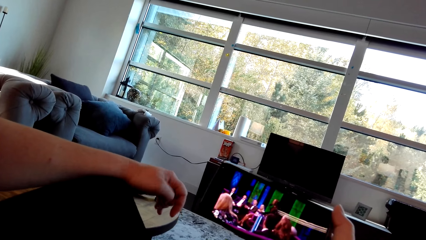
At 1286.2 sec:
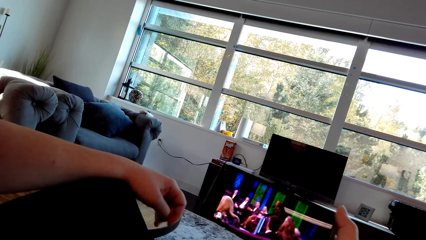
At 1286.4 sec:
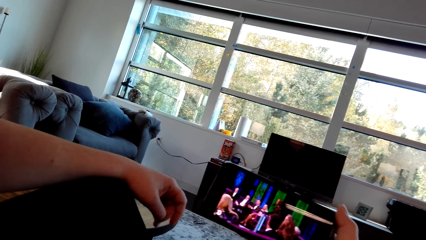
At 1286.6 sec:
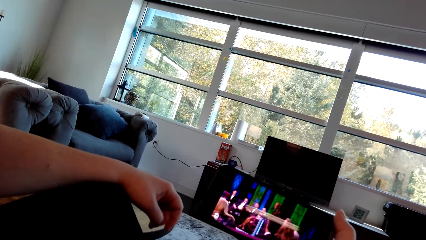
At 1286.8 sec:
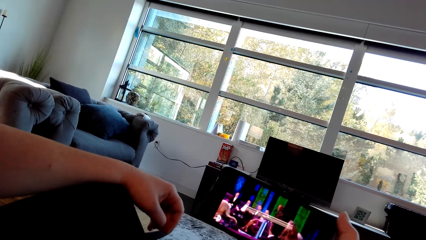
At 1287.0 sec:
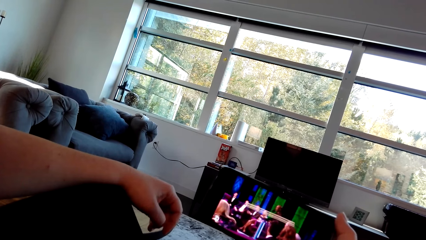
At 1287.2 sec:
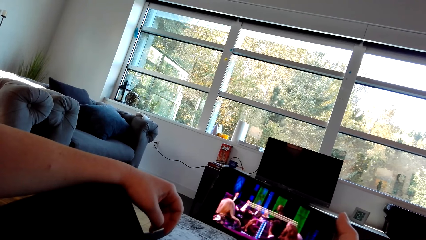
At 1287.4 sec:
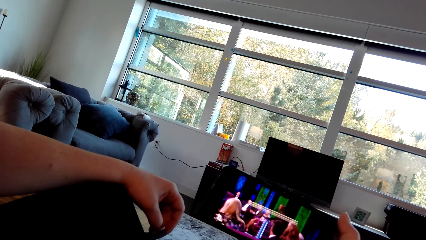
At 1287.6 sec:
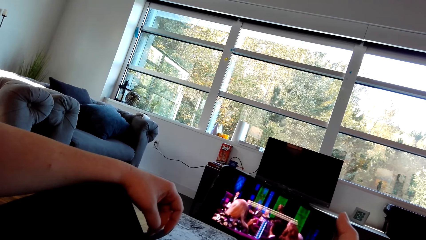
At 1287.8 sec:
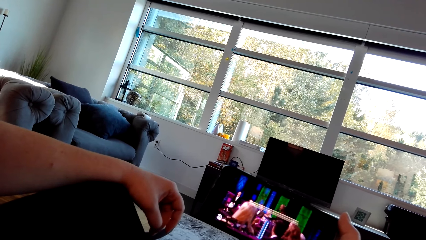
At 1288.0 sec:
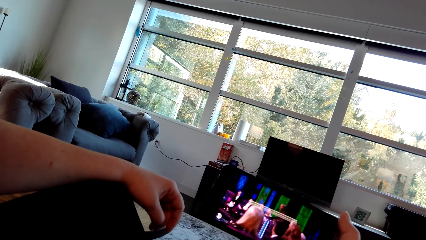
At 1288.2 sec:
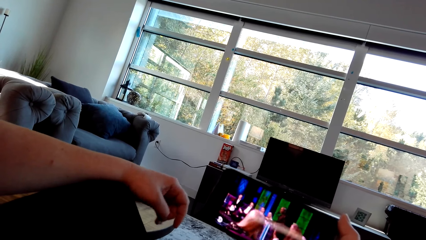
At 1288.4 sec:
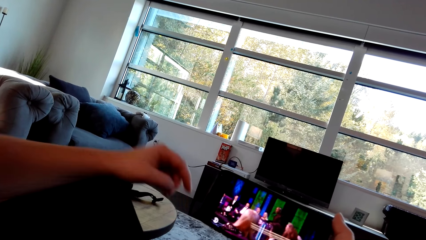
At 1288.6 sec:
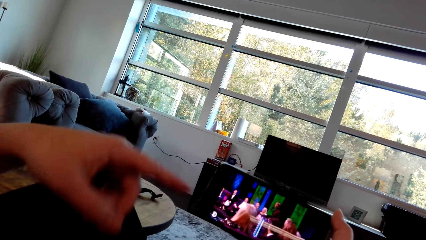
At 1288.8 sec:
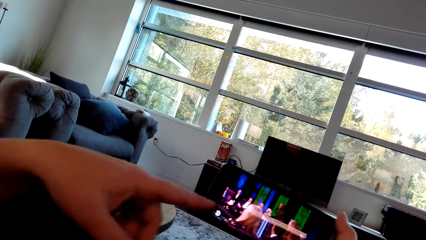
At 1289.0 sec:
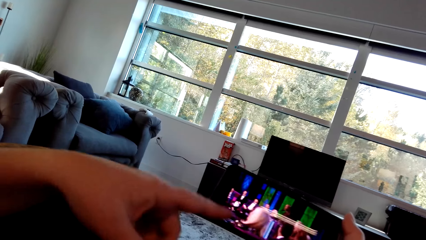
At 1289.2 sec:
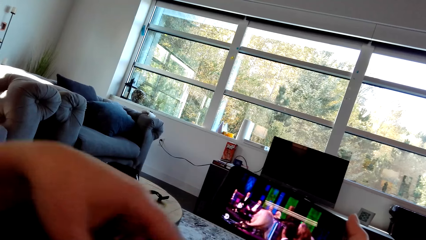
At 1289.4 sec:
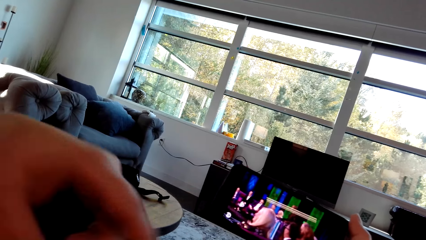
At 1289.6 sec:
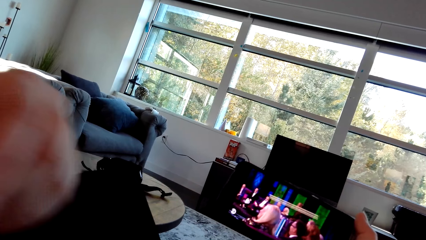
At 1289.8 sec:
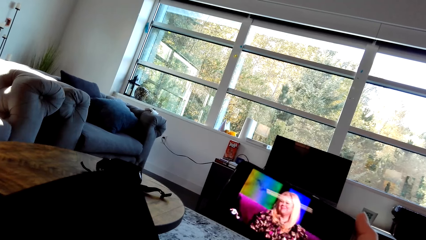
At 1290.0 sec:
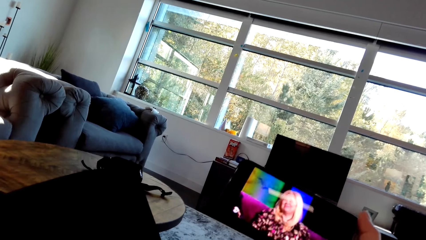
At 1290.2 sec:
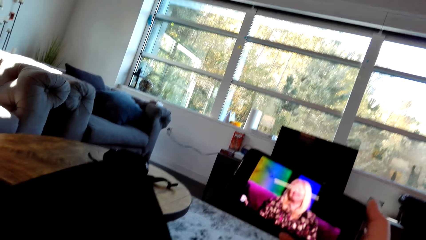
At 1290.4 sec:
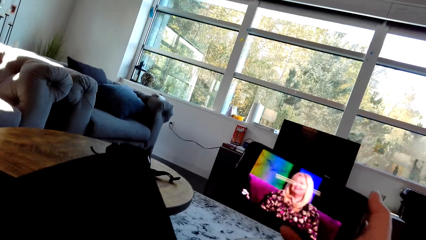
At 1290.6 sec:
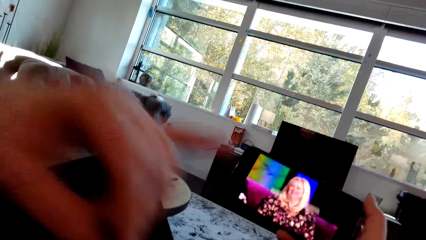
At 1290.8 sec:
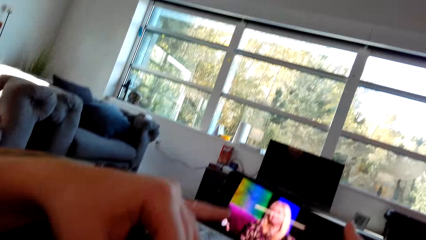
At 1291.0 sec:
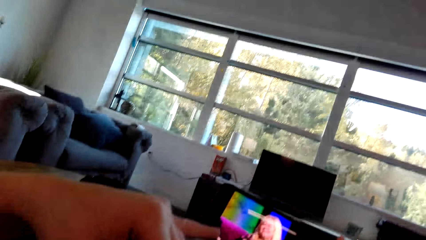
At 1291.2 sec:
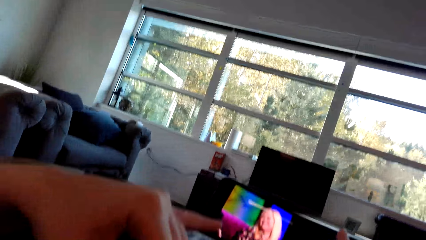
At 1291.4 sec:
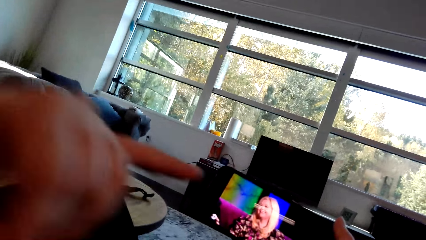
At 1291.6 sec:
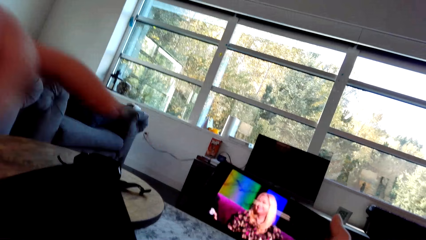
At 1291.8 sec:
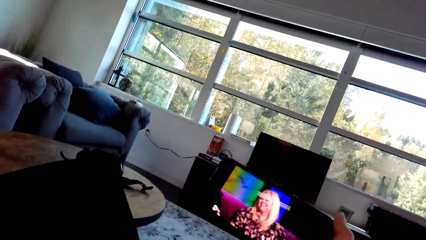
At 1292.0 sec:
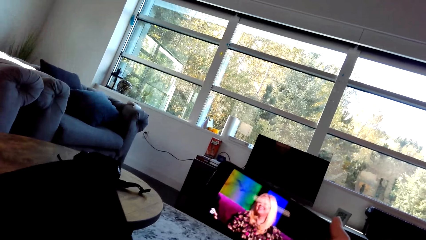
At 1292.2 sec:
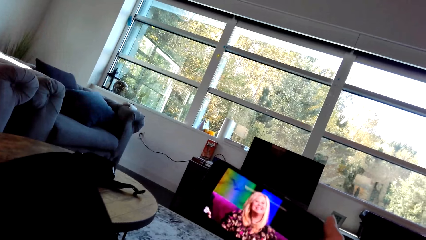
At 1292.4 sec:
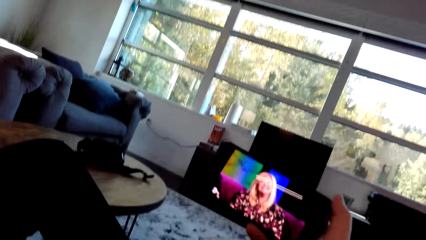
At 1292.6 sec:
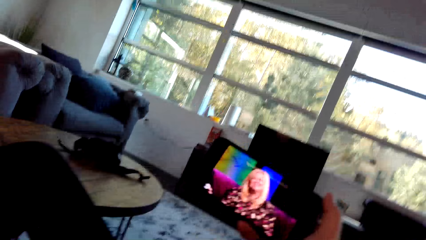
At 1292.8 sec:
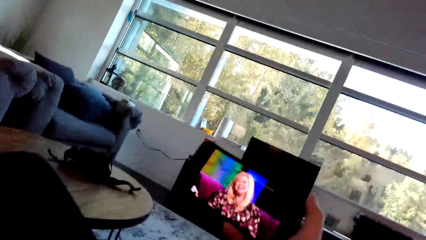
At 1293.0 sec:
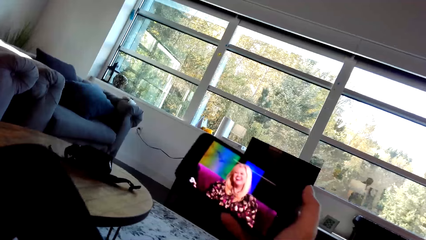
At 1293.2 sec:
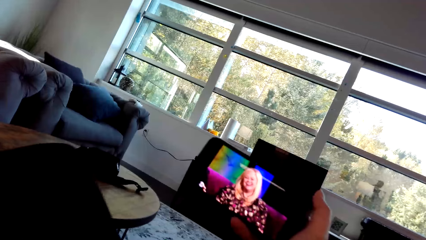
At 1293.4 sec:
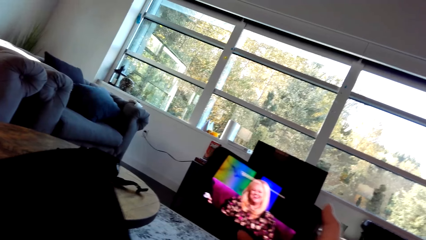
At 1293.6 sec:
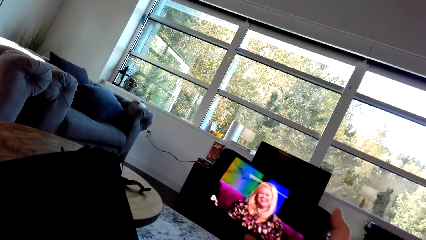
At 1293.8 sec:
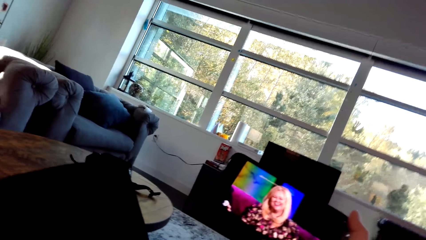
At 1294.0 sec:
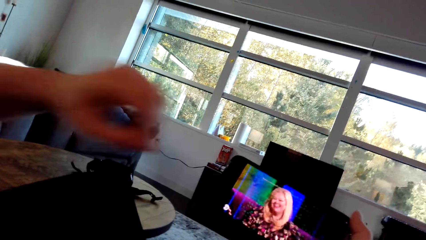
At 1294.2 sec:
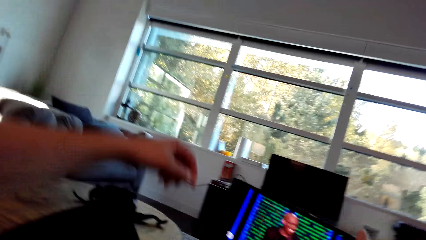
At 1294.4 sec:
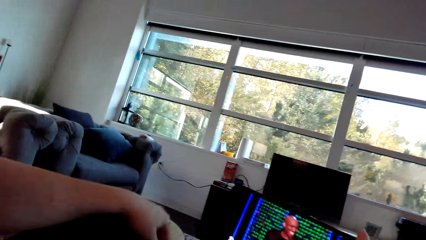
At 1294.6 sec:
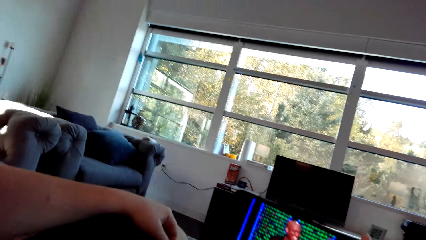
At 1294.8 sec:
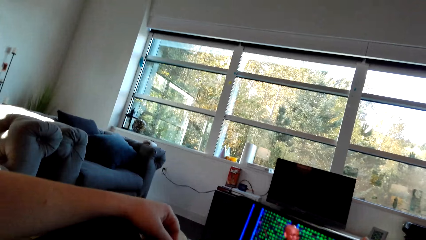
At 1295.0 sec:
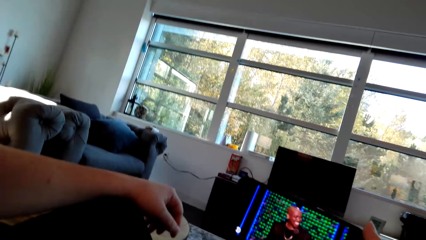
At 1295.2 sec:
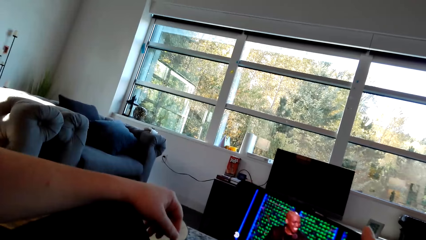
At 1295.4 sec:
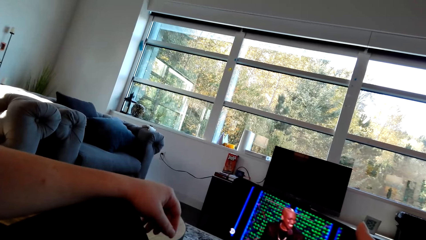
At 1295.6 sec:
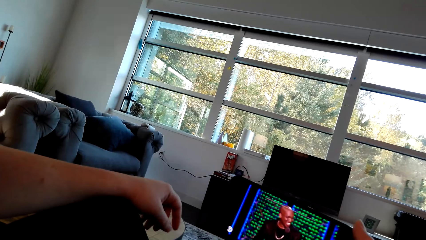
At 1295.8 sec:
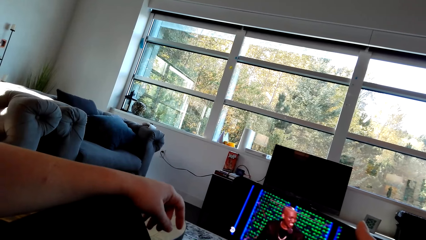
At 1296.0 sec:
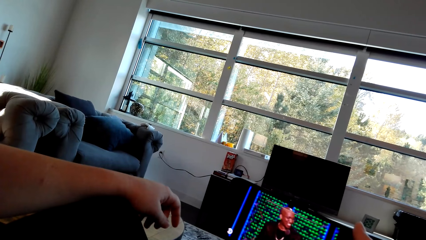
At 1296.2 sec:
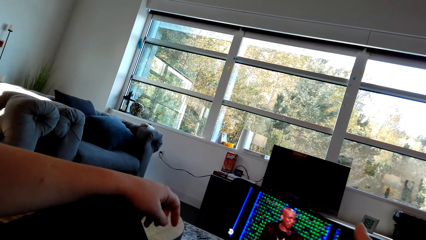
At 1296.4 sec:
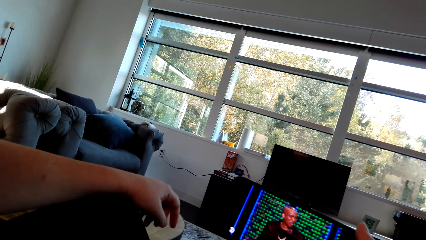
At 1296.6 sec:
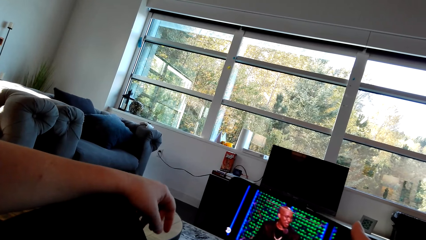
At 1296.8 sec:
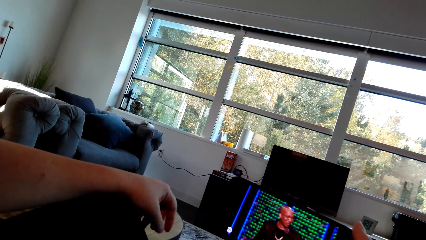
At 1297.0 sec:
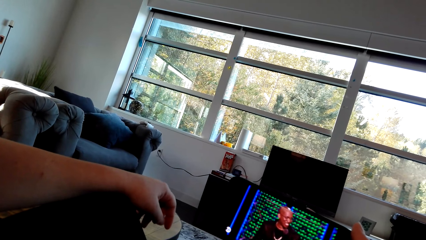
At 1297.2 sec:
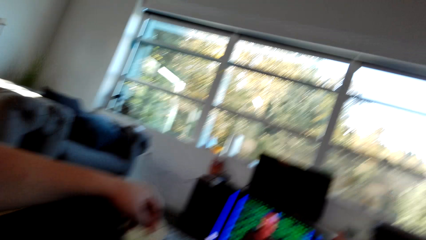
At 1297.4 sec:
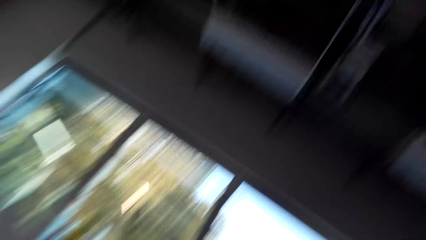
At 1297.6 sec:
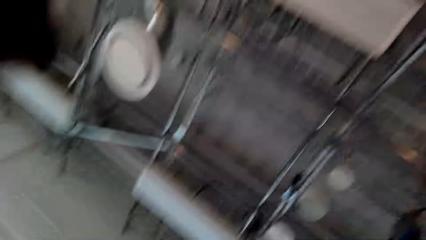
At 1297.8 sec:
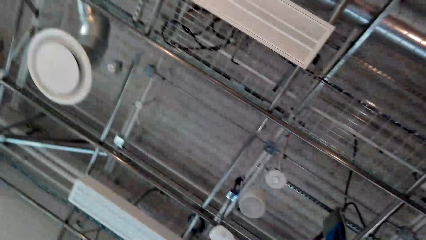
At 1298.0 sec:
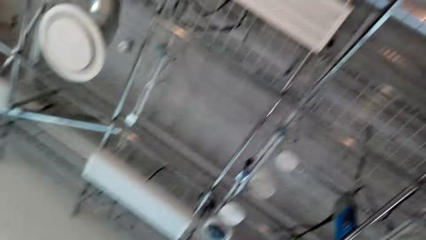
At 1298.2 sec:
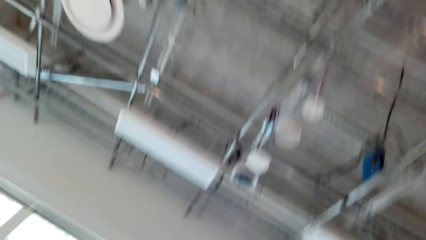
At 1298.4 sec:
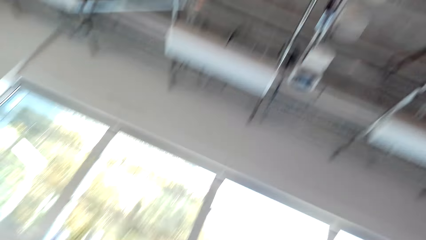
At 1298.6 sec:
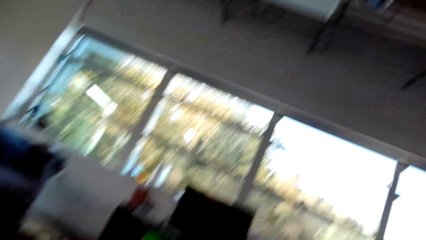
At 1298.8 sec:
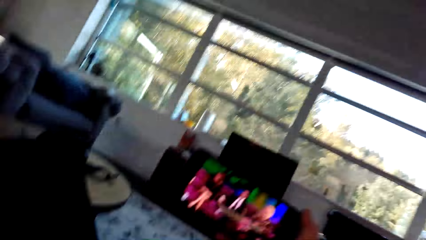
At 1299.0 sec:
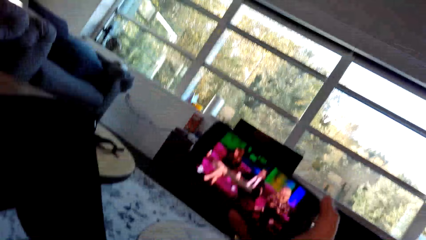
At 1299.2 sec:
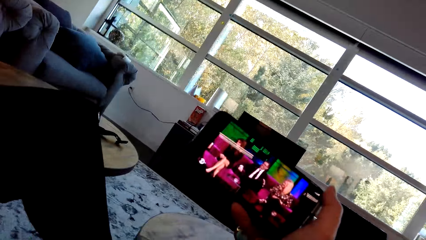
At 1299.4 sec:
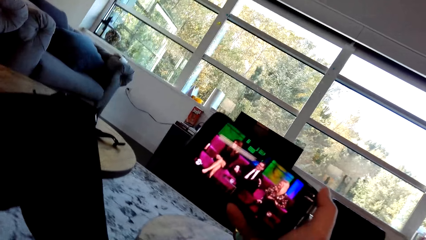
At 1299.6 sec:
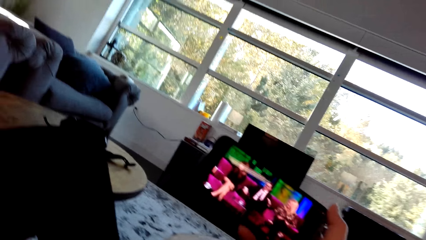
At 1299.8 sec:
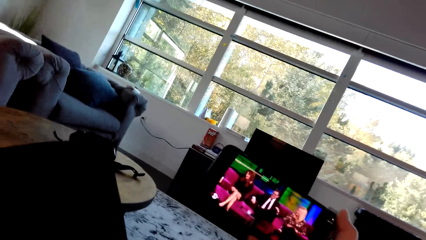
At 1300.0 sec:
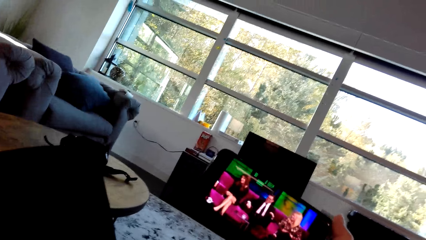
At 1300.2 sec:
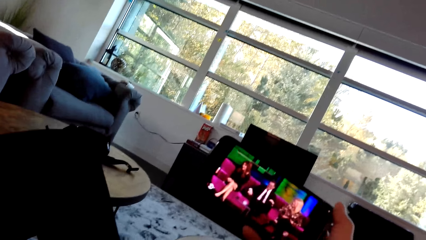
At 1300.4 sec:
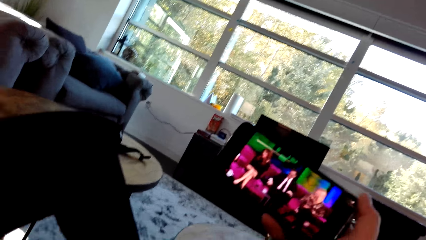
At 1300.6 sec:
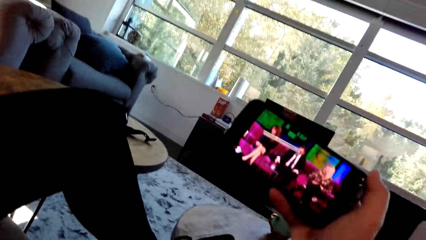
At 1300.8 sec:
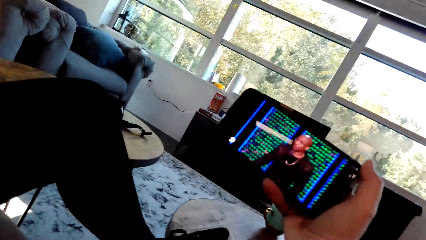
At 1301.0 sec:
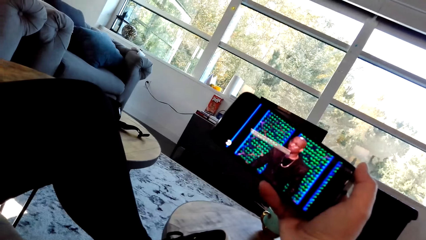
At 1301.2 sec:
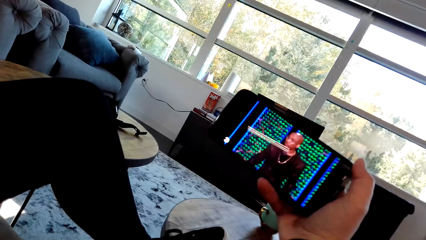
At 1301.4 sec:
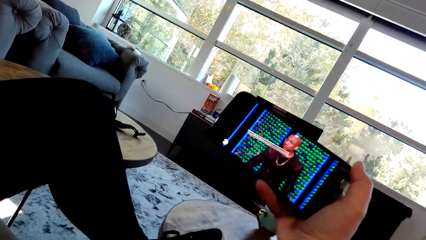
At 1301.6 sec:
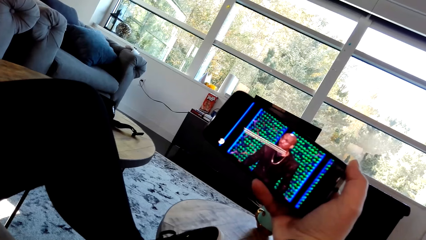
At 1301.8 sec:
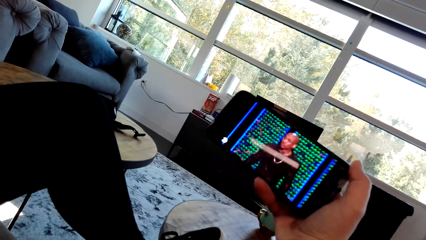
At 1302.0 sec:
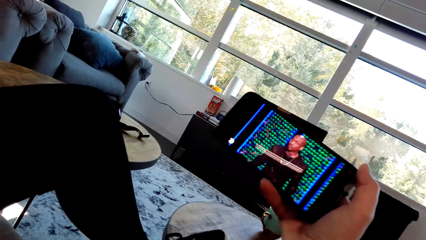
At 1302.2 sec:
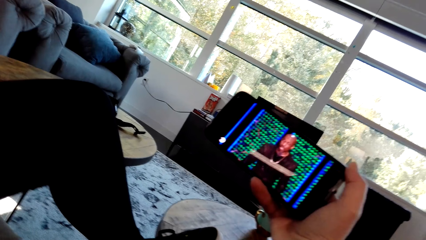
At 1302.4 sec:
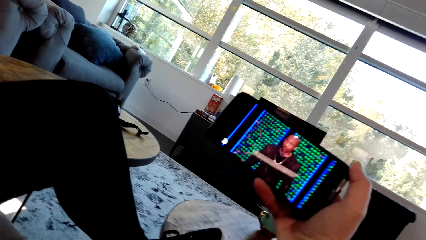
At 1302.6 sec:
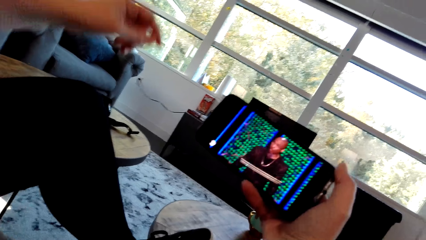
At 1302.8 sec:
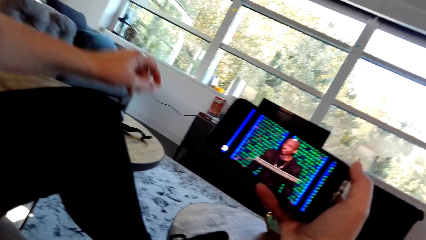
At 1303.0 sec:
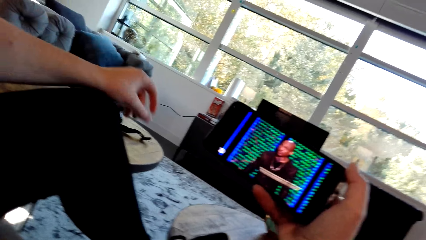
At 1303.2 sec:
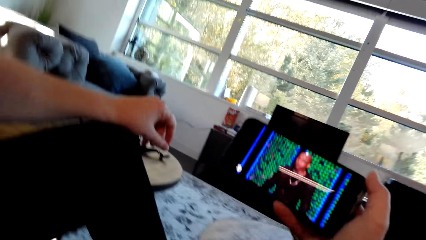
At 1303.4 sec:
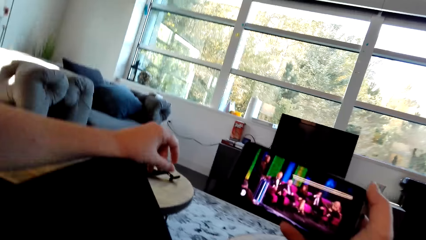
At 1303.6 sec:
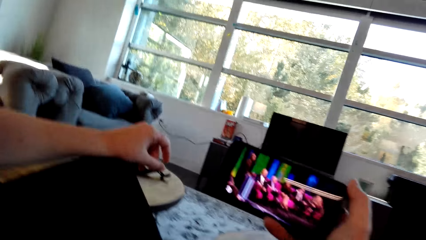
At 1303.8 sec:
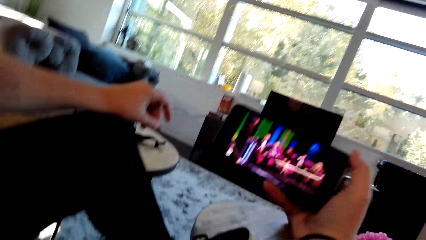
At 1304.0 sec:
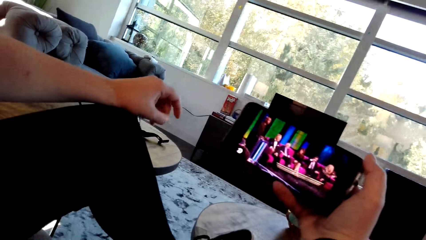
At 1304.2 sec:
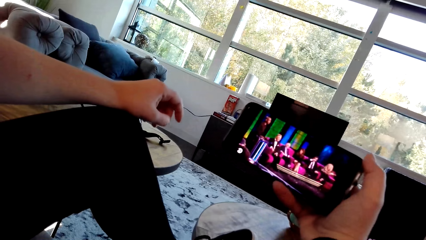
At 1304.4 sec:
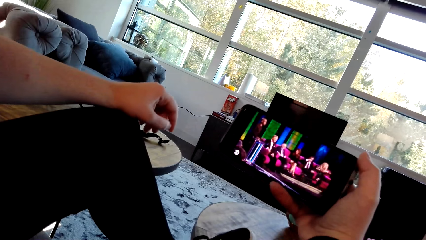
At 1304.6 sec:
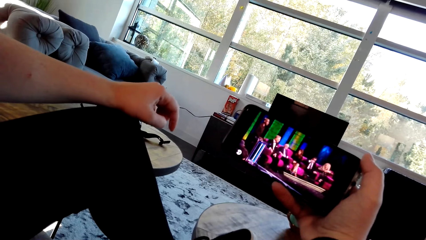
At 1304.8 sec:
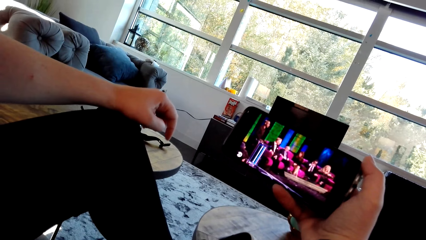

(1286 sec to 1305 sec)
The lady points towards the phone, lifts the hand and touches something. The lady points towards the phone, lifts the hand, adjusts the hand and stares at the mobile phone. The camera wearer looks around in the house. They stare at the ceiling. They watch a video on the phone. The lady stares at the mobile phone. The lady adjusts the hand.
